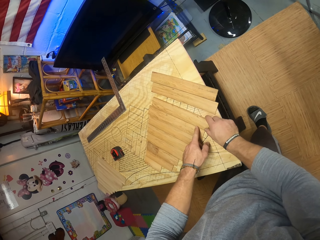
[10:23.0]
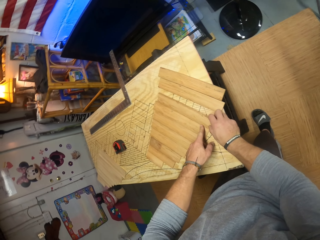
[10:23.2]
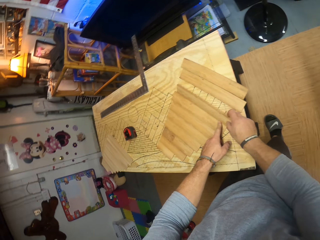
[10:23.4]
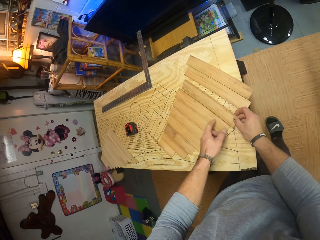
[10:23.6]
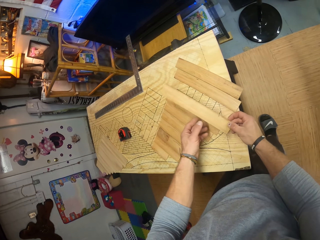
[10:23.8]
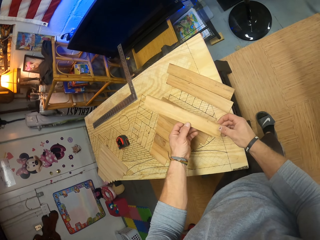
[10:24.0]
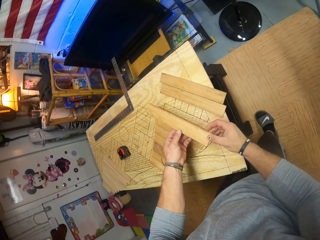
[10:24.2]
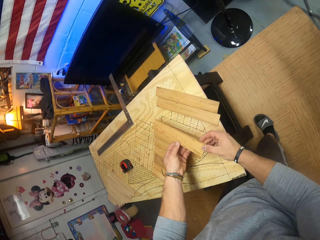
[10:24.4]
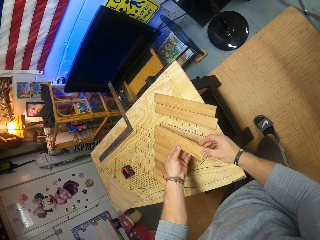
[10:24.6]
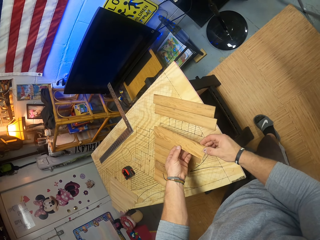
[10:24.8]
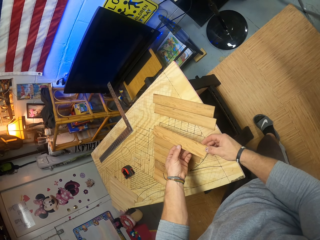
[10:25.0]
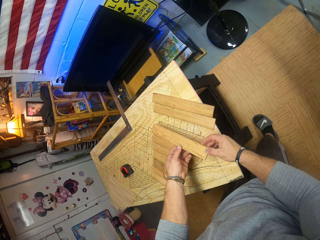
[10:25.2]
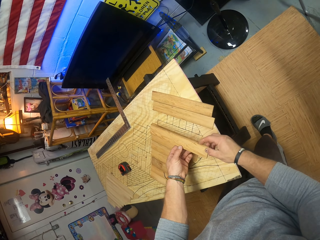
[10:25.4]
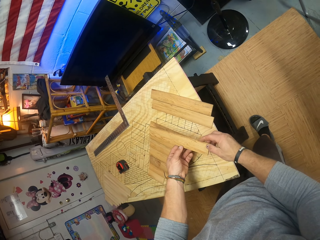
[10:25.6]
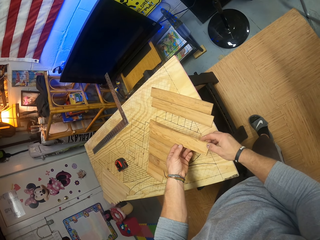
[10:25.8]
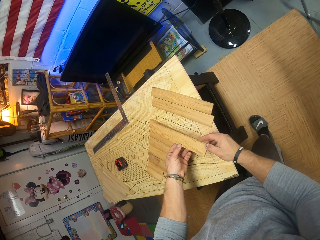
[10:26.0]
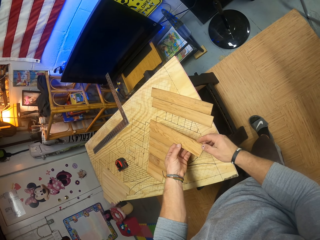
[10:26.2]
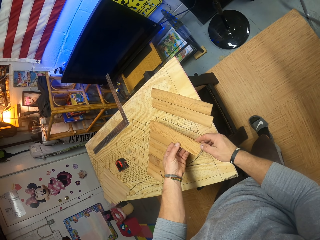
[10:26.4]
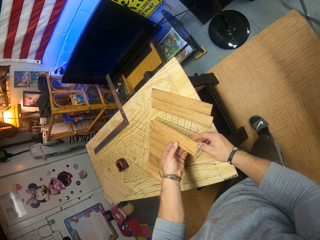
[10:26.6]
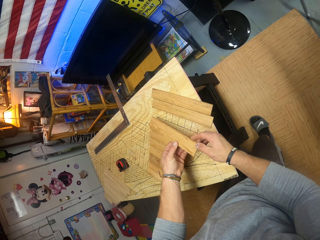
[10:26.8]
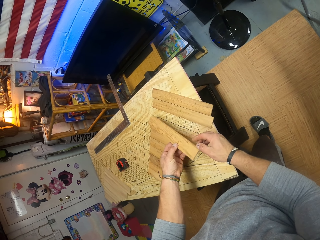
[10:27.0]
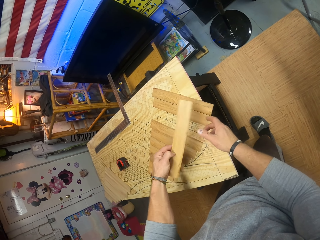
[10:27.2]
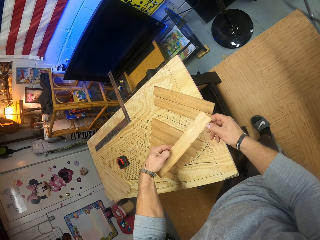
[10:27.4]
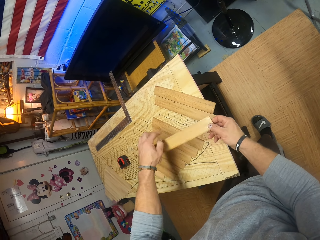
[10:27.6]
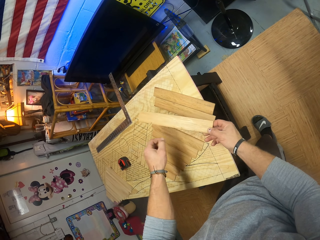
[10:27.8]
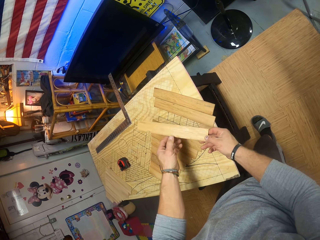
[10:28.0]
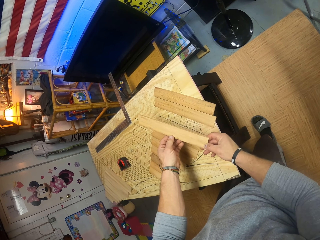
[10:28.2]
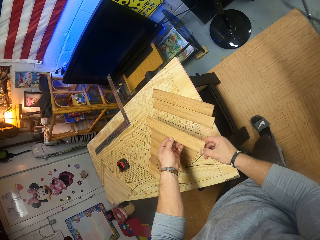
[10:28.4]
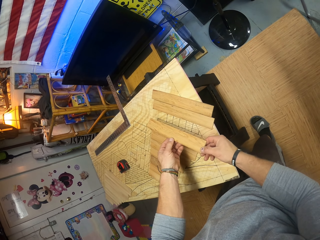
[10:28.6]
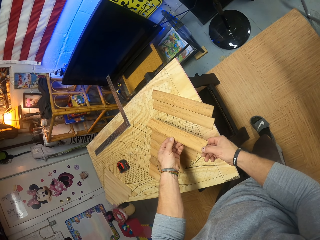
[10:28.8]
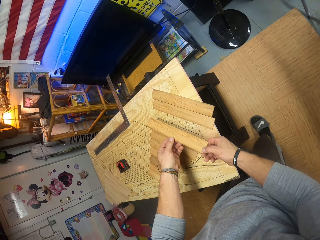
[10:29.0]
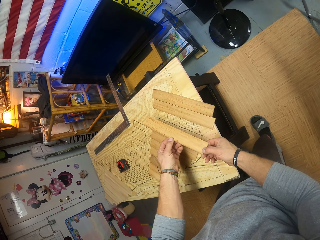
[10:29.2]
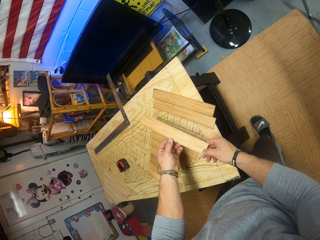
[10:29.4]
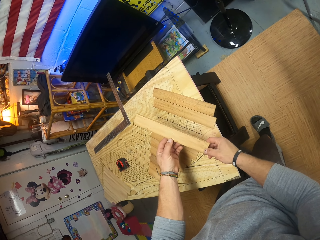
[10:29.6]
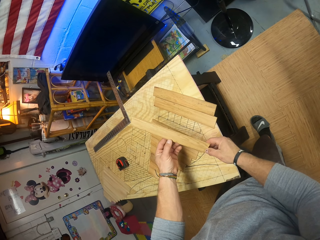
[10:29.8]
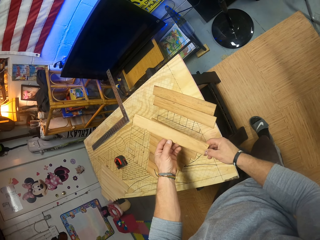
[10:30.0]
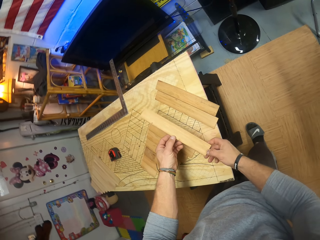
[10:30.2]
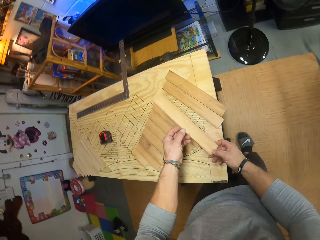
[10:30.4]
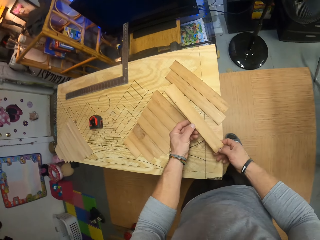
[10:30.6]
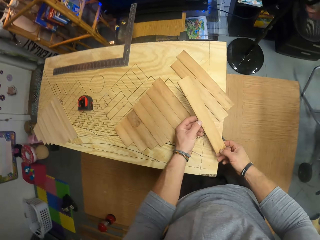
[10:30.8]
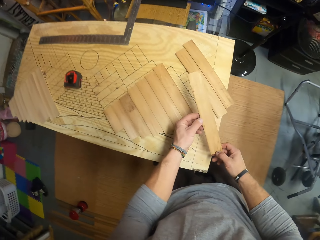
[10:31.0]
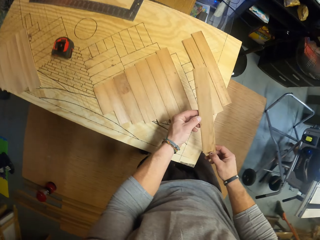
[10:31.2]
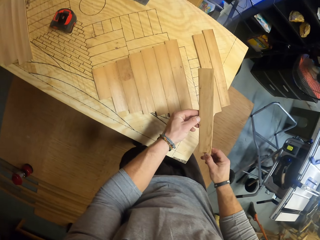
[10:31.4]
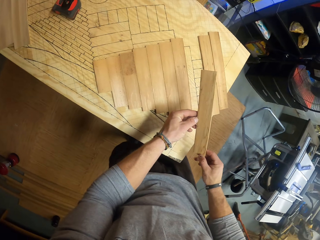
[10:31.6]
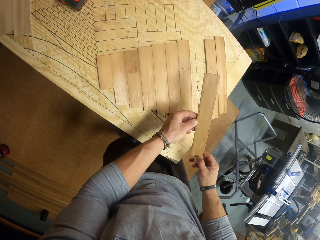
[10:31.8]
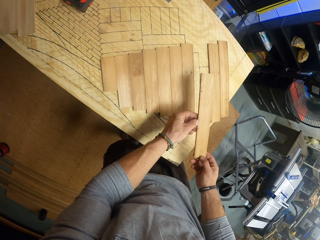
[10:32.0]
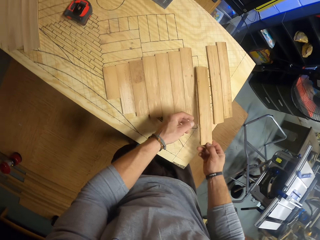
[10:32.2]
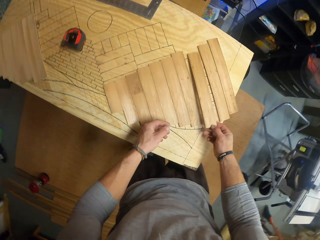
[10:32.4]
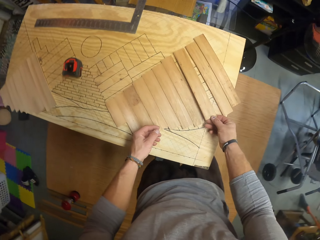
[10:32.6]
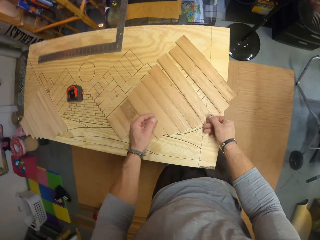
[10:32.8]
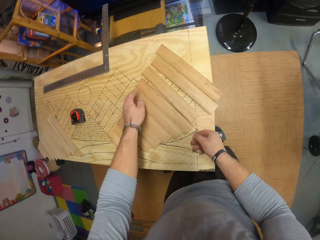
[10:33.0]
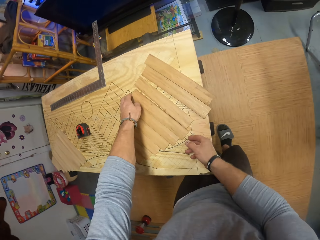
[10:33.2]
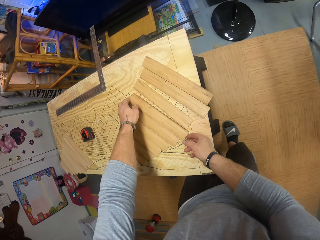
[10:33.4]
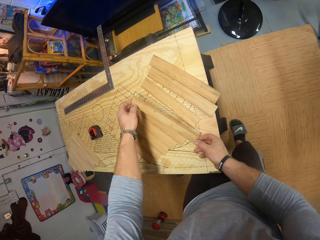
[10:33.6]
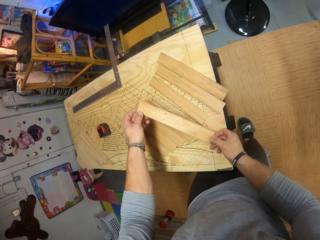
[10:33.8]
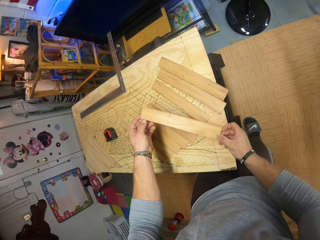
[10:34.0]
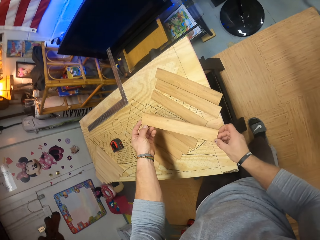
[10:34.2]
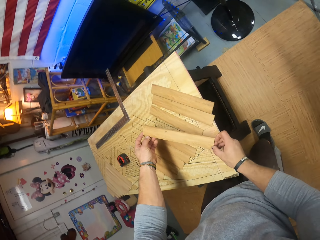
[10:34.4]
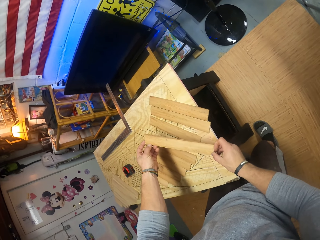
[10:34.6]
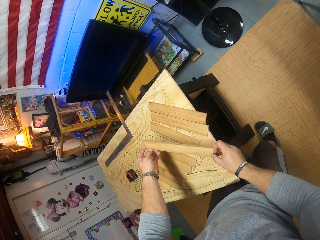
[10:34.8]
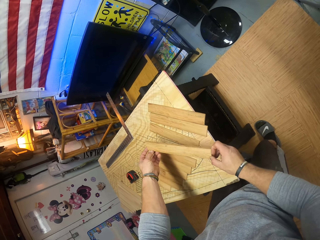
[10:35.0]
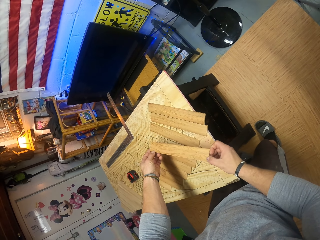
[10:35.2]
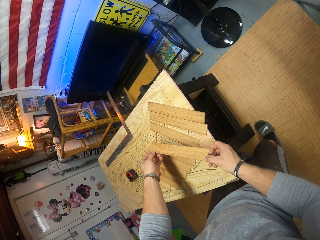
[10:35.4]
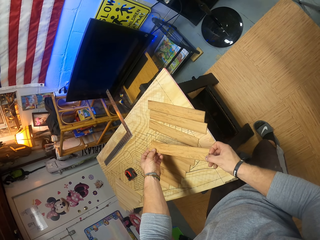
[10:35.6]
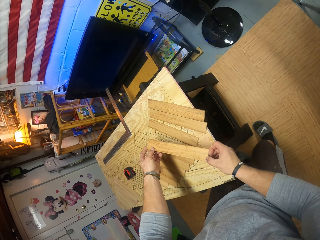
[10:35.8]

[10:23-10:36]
The camera wearer carries a piece of wood from the wooden plank with his right hand. He turns the piece of wood with both hands. He drops the piece of wood on the wooden plank with his right hand. He carries the piece of wood from the wooden plank with both hands.

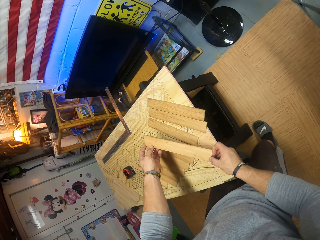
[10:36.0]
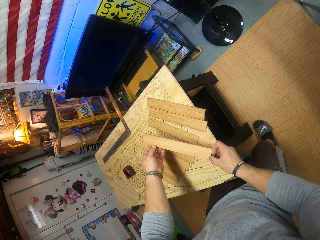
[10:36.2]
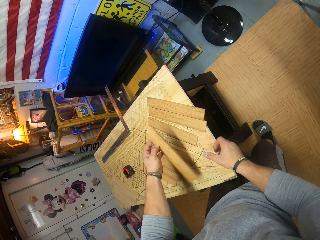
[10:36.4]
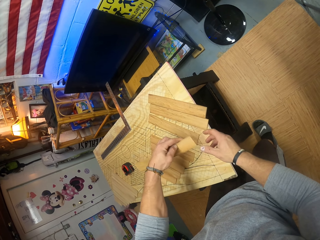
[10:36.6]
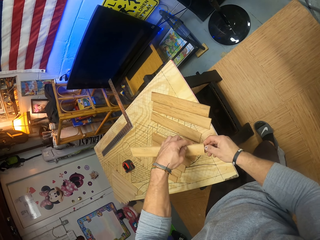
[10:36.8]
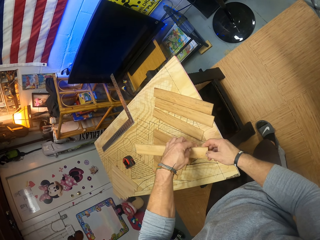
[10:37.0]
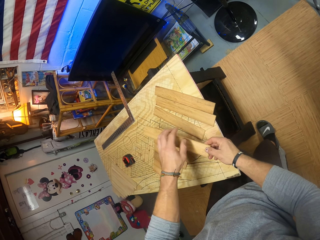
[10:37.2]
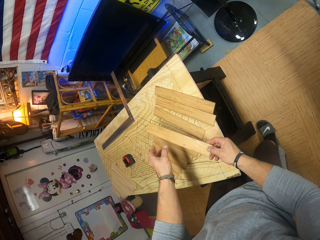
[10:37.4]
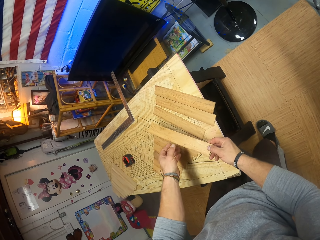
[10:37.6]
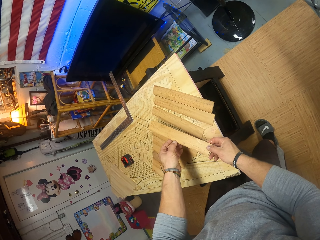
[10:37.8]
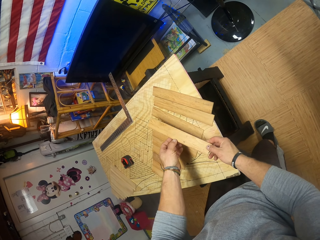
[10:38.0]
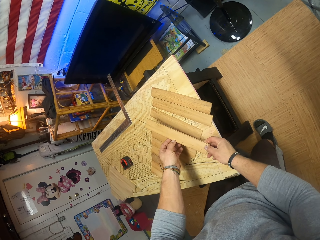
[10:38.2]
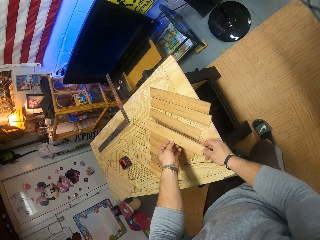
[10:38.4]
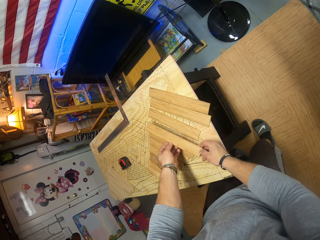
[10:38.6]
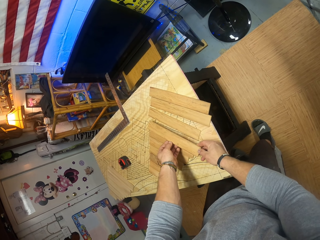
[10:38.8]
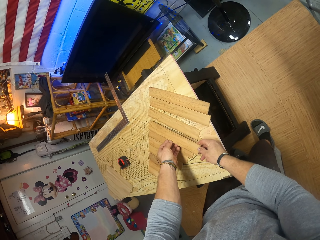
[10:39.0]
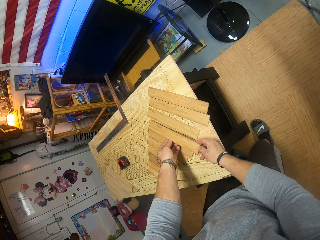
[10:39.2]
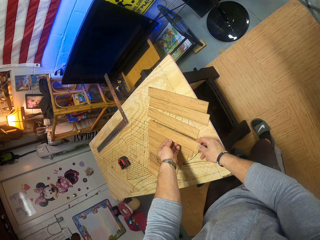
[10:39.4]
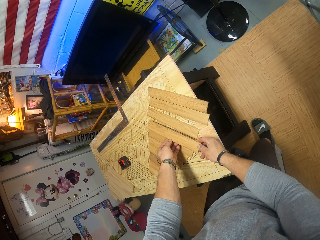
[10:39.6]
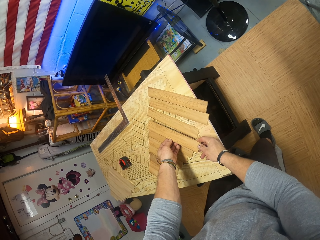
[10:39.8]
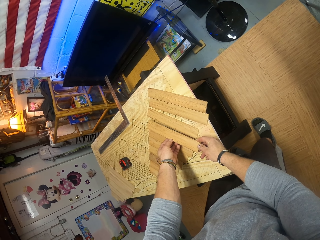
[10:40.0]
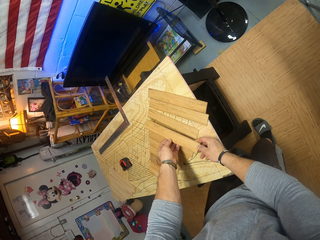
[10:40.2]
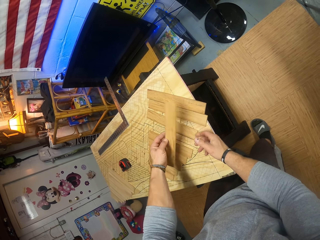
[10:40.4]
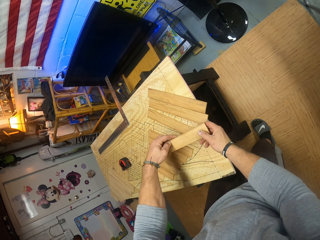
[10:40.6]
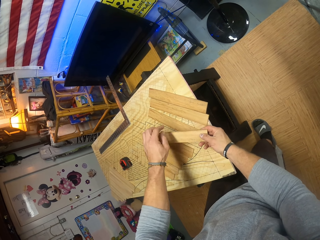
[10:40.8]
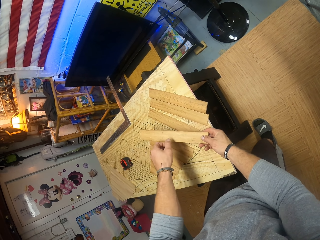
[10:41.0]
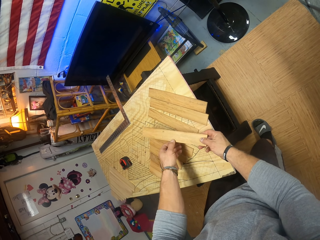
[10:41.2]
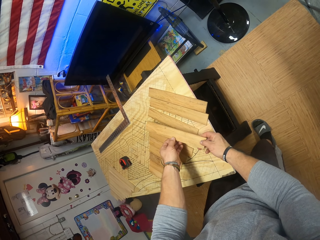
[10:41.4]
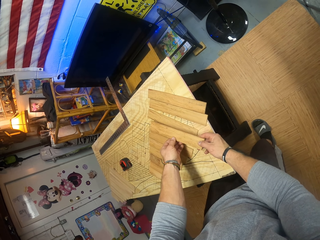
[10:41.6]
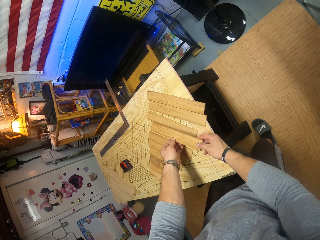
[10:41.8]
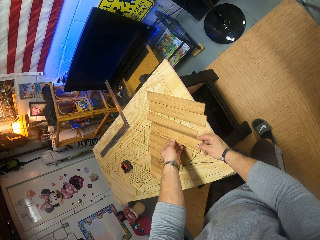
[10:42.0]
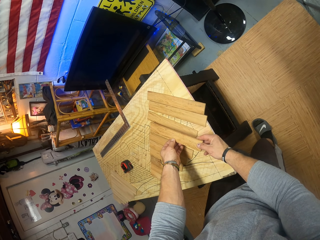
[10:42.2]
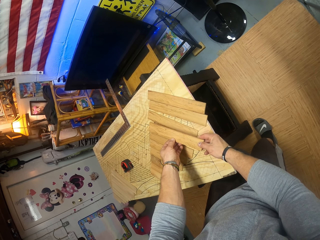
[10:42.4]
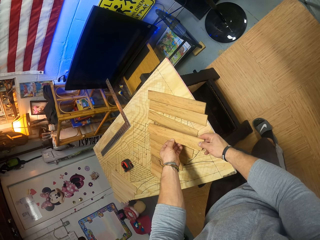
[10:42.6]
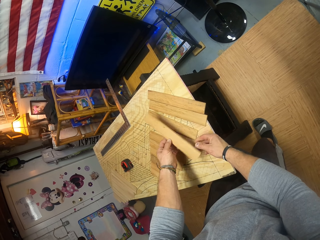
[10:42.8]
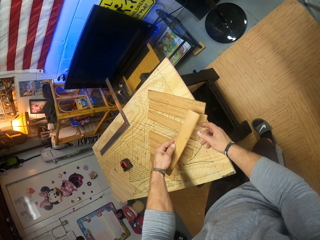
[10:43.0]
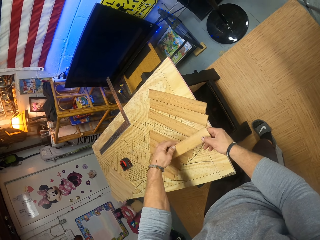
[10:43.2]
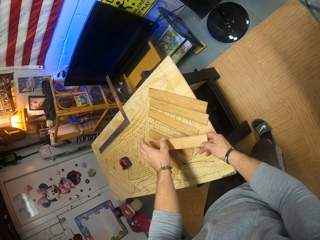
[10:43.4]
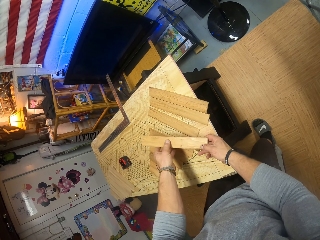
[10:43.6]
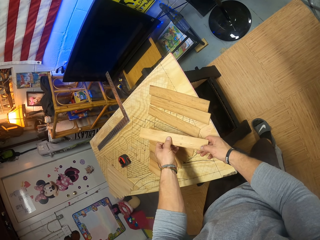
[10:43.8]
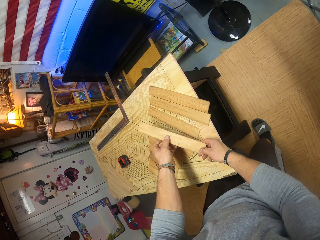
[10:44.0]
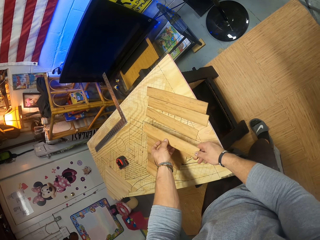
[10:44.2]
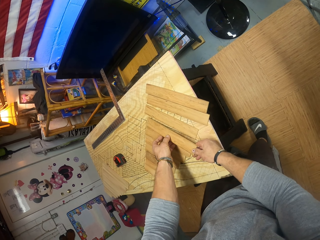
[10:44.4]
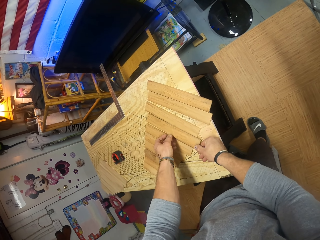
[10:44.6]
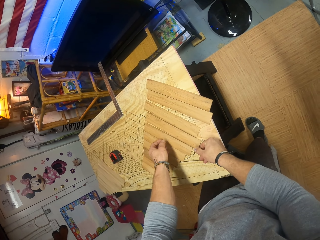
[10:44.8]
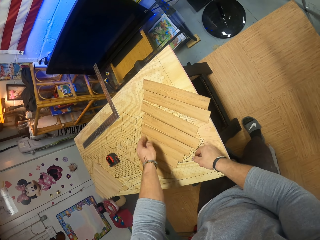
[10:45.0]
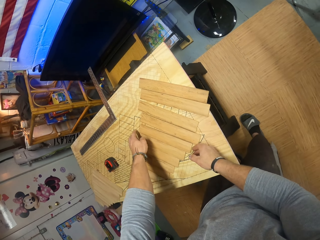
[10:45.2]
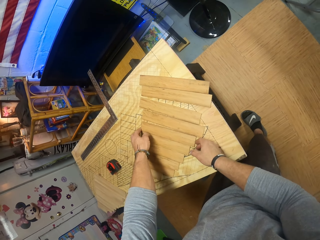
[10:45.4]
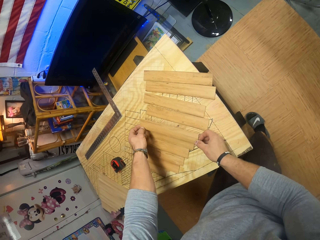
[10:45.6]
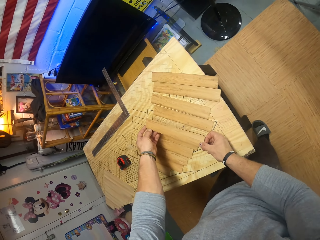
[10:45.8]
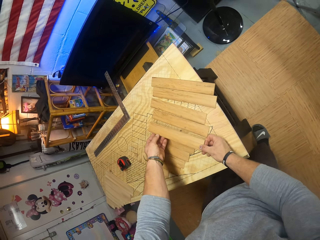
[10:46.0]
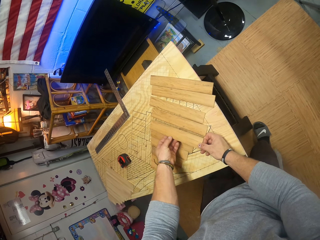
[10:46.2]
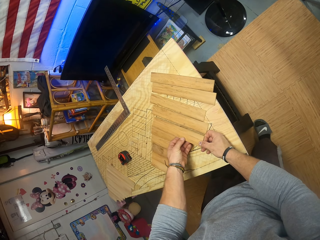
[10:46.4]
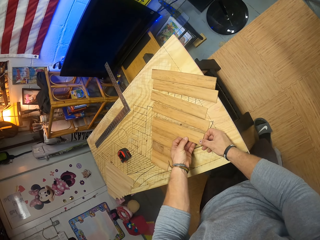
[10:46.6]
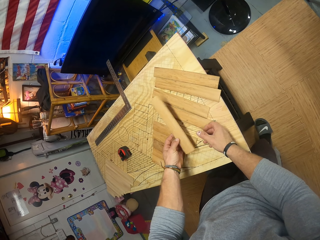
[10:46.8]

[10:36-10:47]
The camera wearer turns the piece of wood with both hands. He drops the piece of wood on the wooden plank with his right hand. He carries the piece of wood from the wooden plank with both hands.
